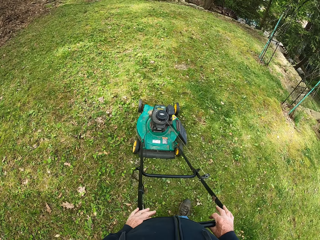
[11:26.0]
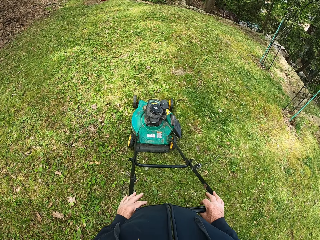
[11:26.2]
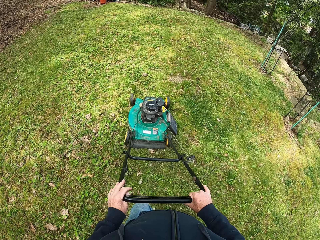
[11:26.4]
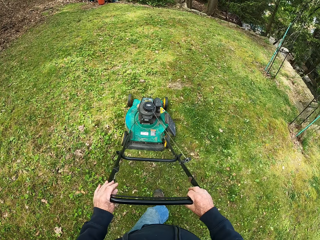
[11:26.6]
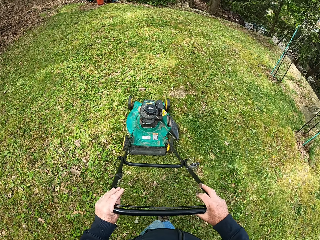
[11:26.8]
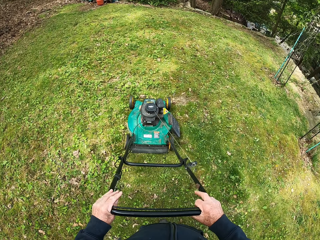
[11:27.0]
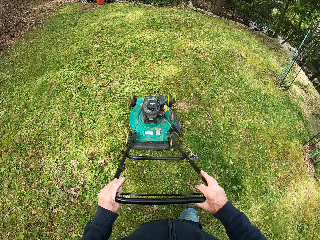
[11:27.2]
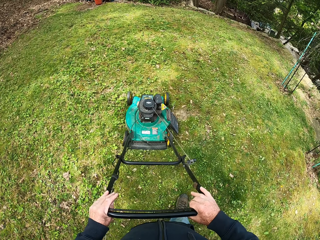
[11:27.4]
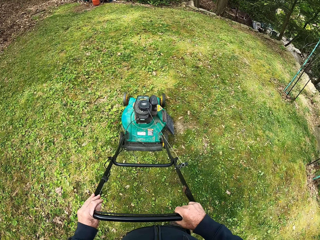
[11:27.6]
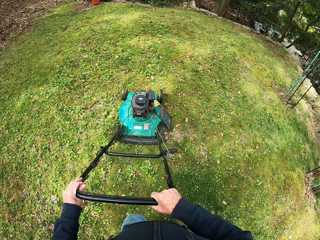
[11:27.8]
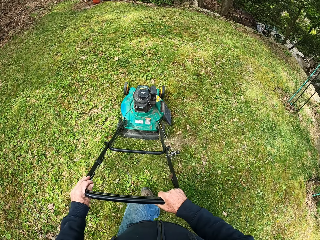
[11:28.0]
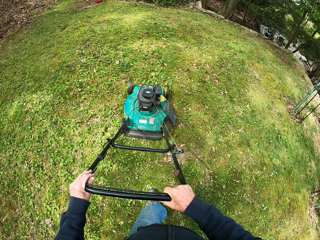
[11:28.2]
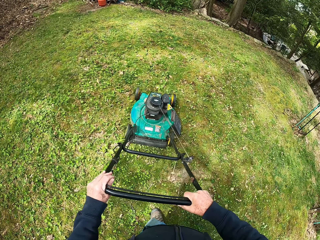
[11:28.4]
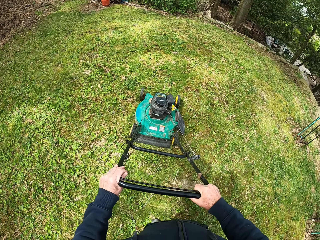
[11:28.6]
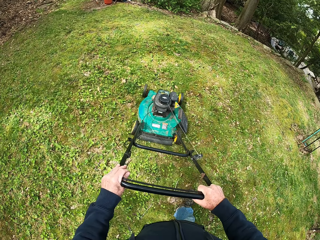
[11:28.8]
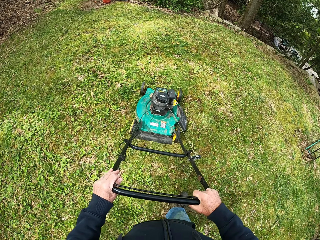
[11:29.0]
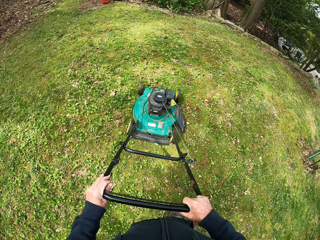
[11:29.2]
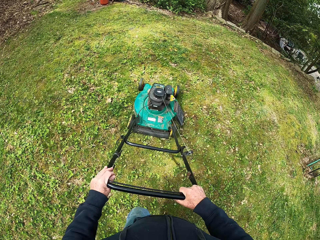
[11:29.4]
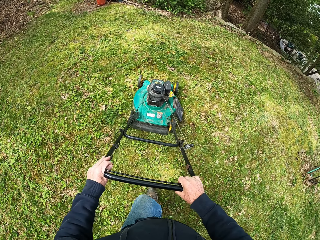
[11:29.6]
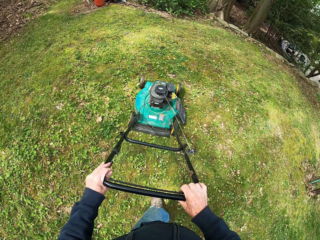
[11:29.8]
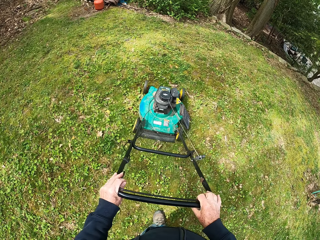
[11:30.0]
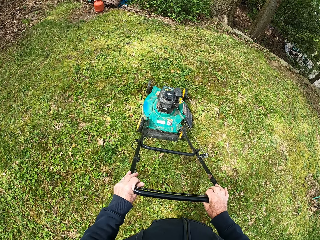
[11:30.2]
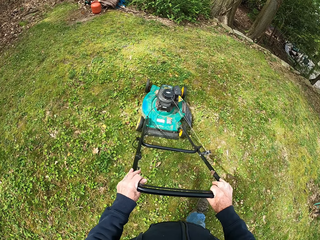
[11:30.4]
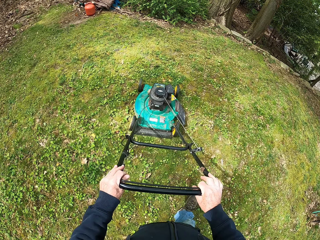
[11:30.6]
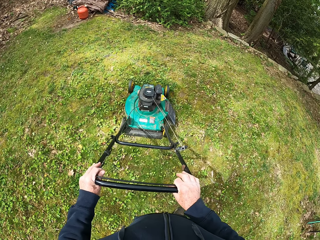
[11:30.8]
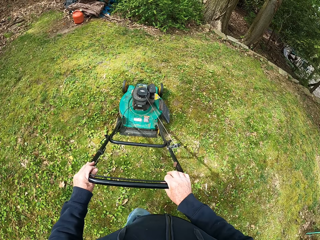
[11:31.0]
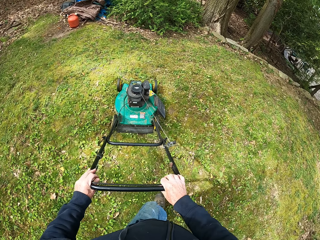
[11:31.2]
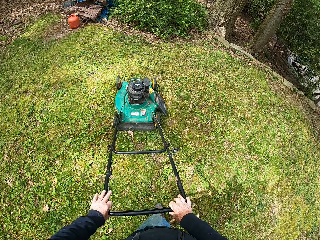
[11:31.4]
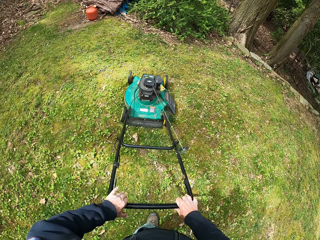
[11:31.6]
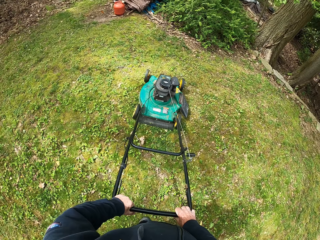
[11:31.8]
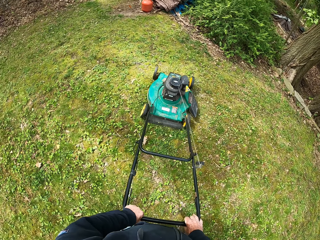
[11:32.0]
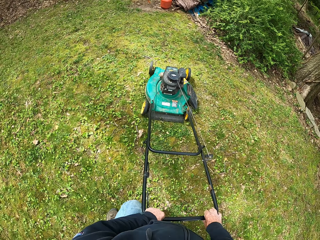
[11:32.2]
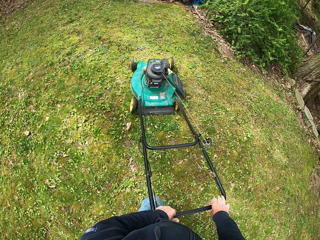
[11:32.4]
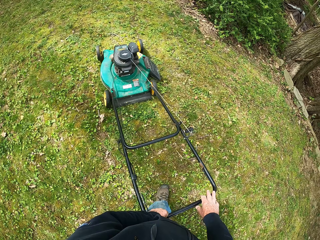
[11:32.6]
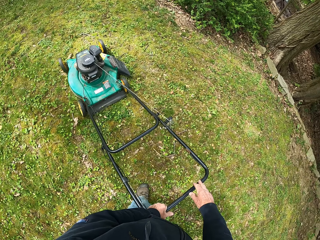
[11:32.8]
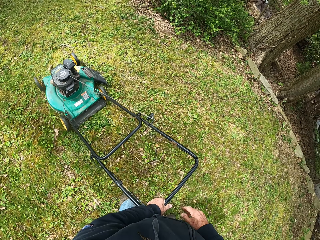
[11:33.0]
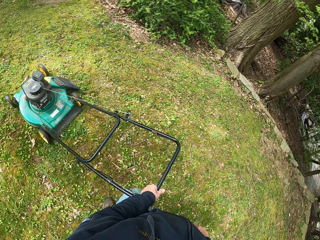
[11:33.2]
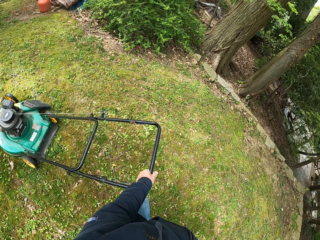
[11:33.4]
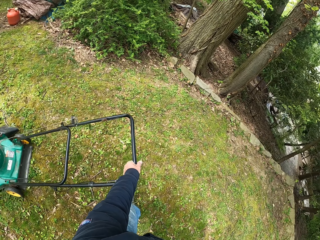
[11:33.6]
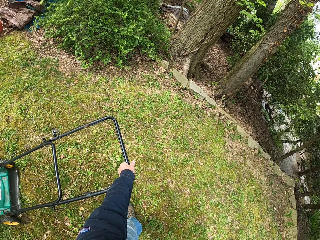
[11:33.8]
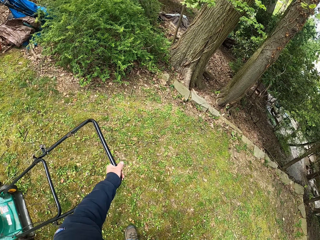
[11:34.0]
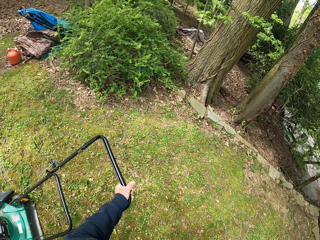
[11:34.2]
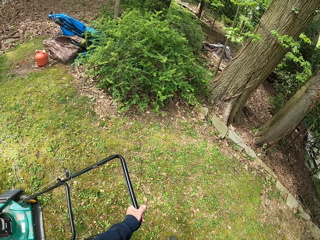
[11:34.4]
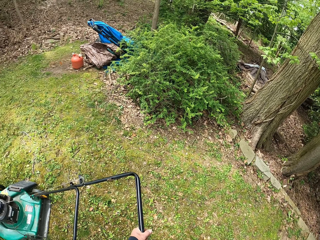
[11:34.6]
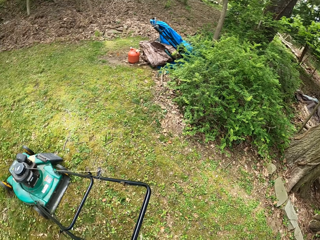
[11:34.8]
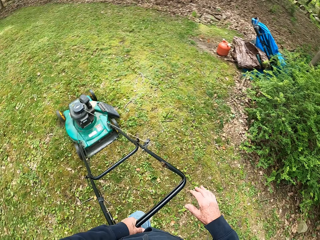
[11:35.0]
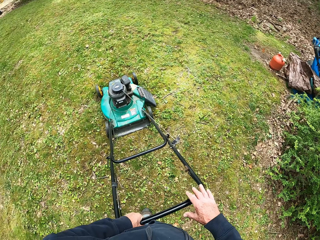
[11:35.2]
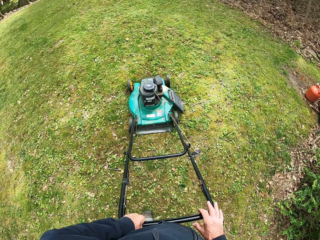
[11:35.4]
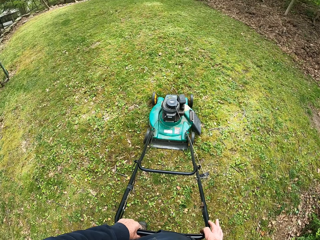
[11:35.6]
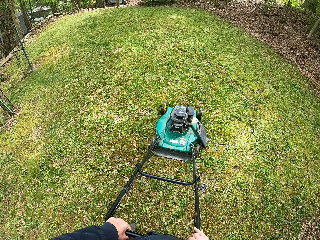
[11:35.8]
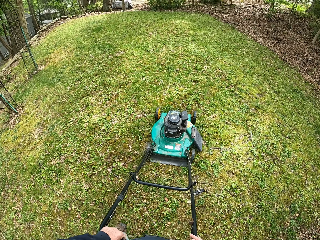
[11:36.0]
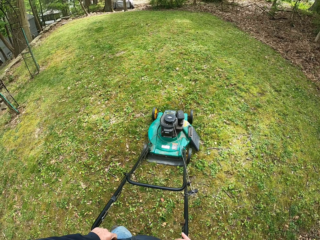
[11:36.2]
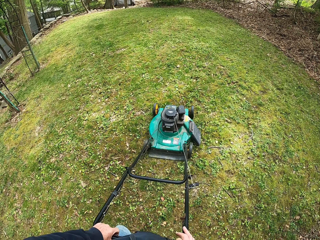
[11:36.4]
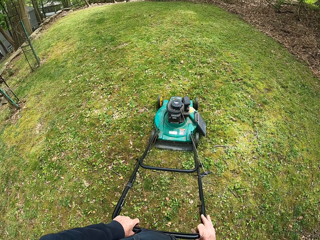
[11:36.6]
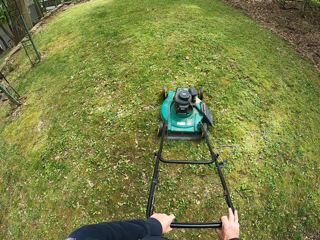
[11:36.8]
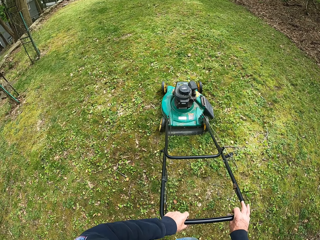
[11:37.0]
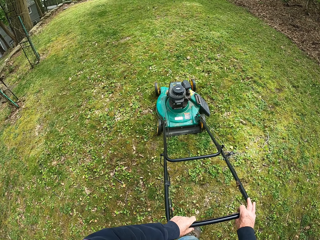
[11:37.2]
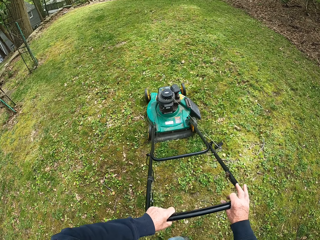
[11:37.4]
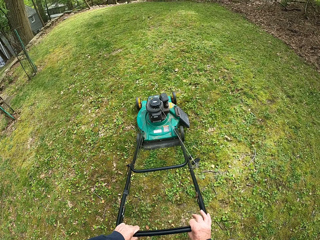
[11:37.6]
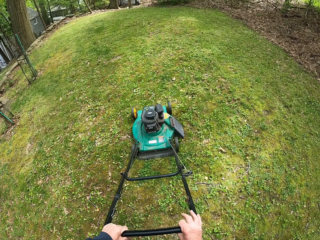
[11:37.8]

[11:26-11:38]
The camera wearer turns the lawn mower. He removes his right hand from the handle of the lawn mower. He walks towards the lawn mower. He puts his right hand on the handle of the lawn mower. He holds the lawn mower with both his hands.

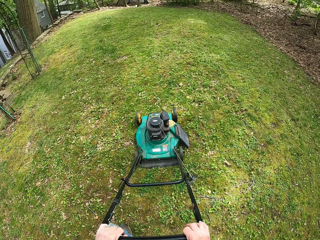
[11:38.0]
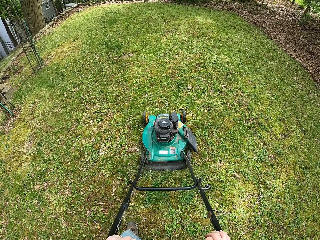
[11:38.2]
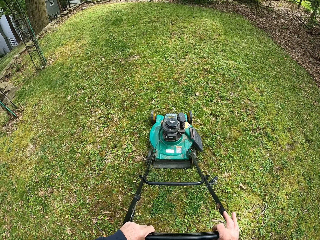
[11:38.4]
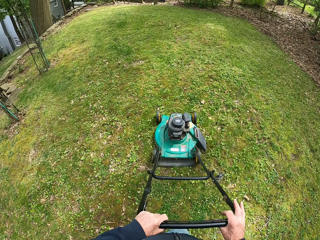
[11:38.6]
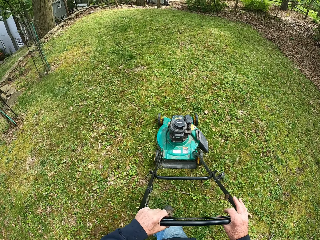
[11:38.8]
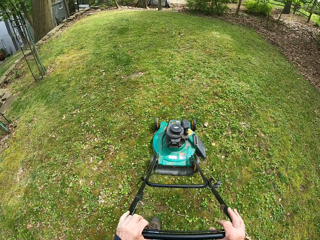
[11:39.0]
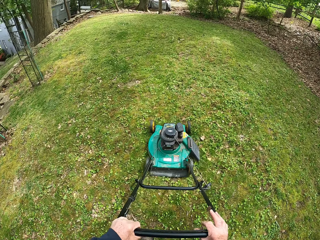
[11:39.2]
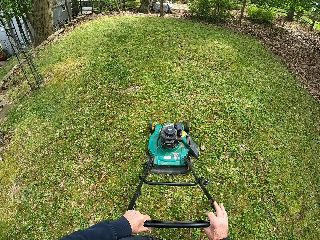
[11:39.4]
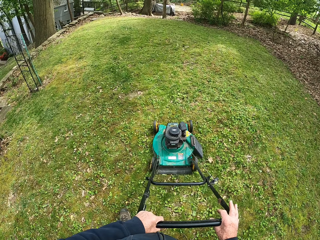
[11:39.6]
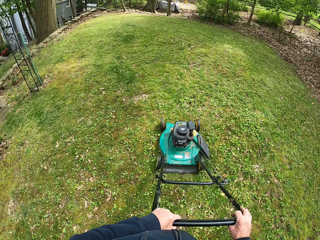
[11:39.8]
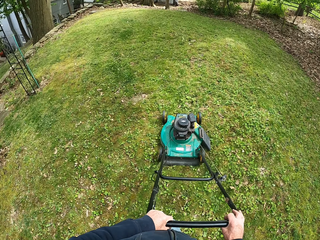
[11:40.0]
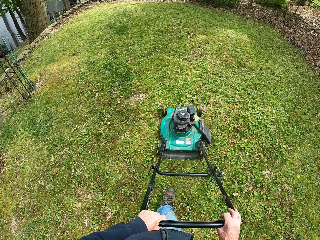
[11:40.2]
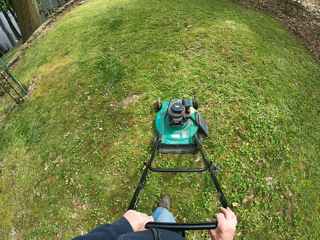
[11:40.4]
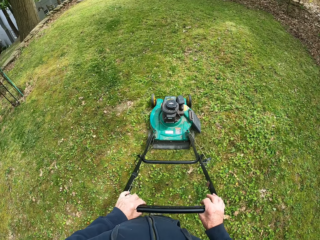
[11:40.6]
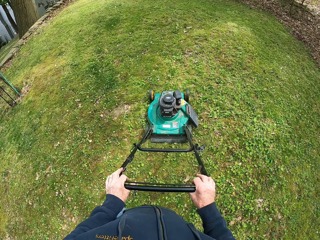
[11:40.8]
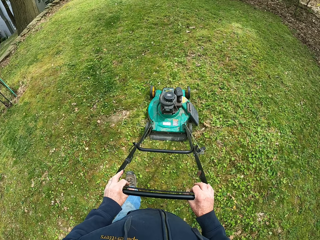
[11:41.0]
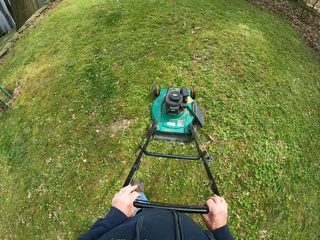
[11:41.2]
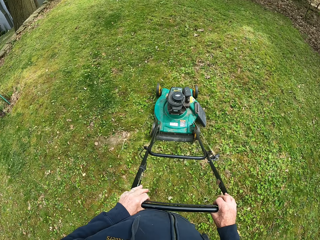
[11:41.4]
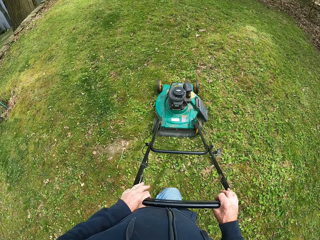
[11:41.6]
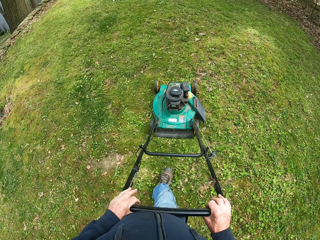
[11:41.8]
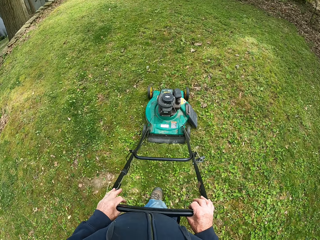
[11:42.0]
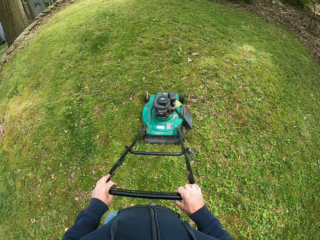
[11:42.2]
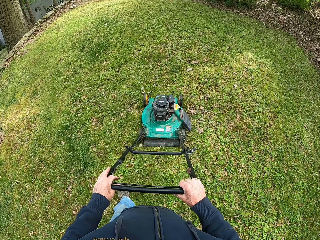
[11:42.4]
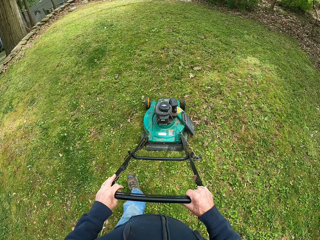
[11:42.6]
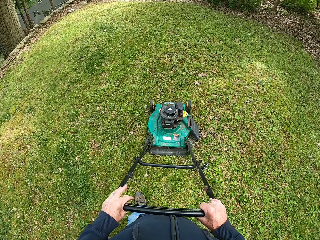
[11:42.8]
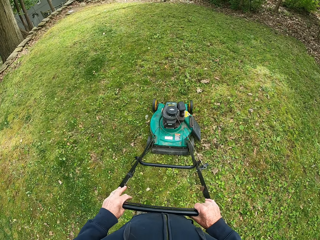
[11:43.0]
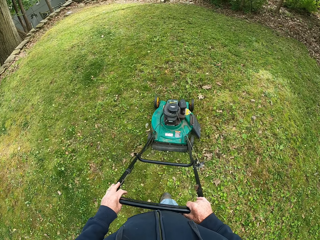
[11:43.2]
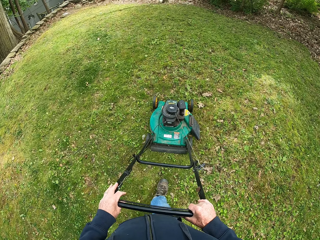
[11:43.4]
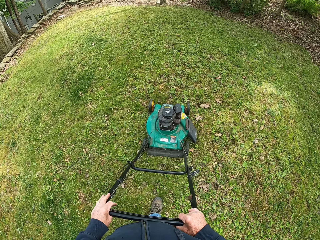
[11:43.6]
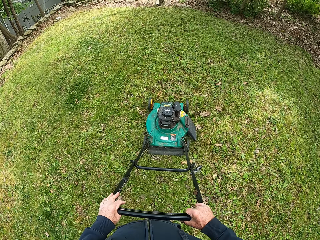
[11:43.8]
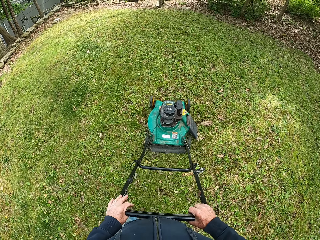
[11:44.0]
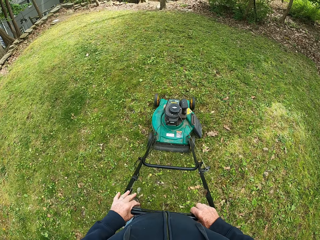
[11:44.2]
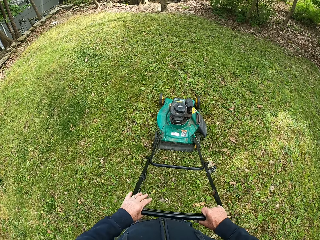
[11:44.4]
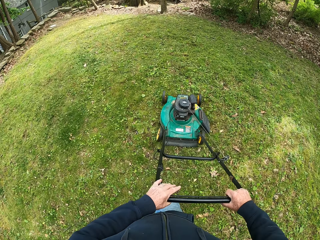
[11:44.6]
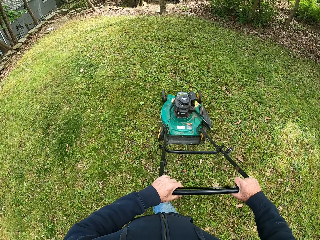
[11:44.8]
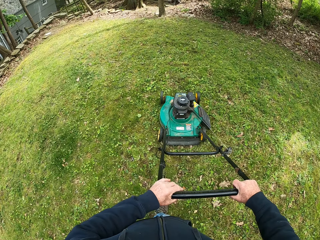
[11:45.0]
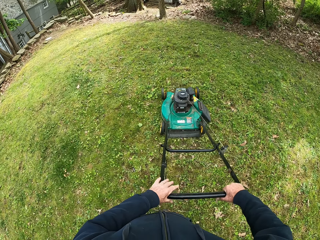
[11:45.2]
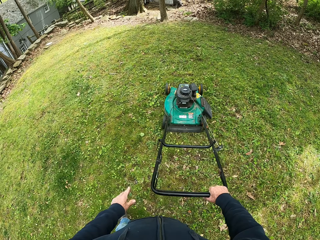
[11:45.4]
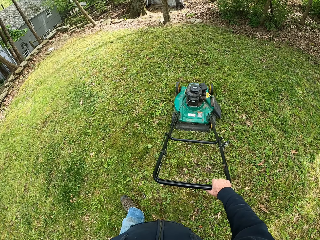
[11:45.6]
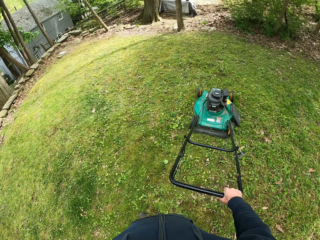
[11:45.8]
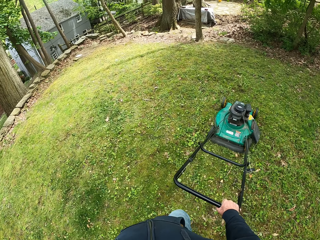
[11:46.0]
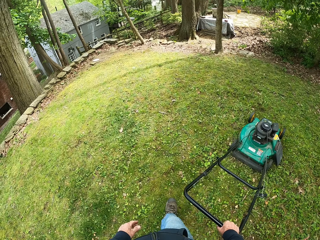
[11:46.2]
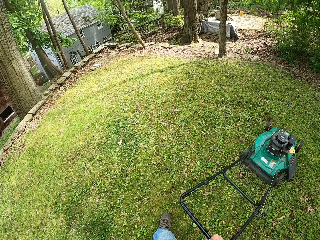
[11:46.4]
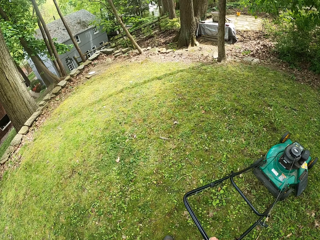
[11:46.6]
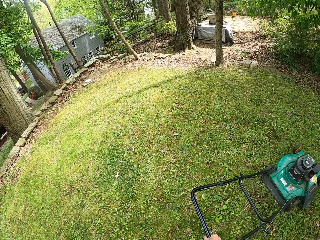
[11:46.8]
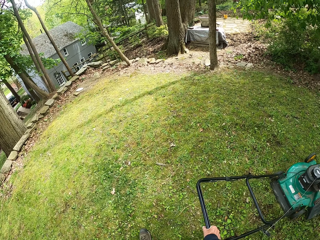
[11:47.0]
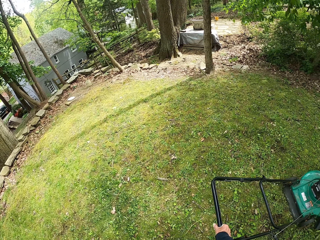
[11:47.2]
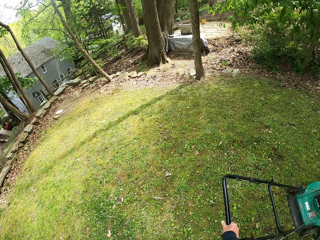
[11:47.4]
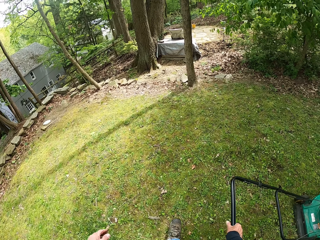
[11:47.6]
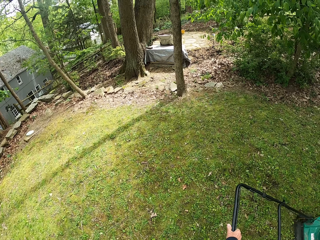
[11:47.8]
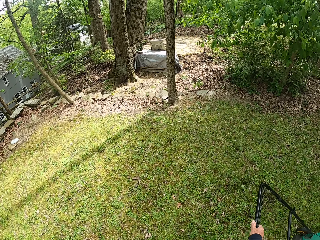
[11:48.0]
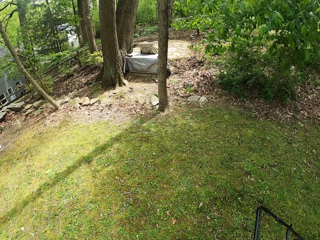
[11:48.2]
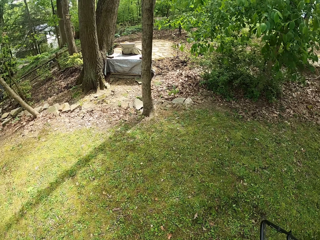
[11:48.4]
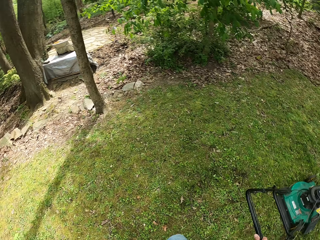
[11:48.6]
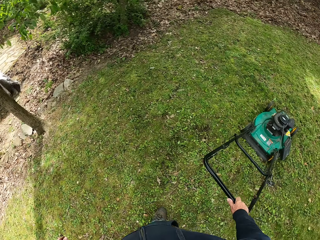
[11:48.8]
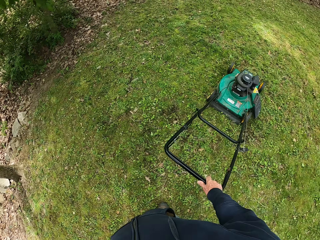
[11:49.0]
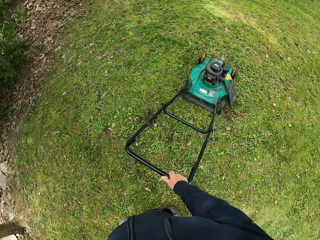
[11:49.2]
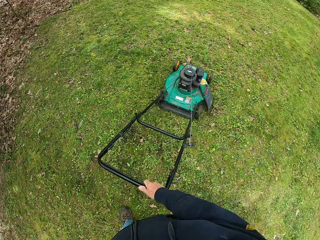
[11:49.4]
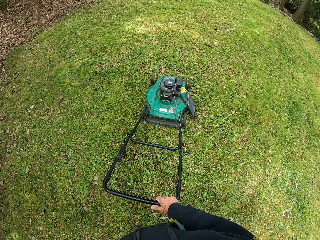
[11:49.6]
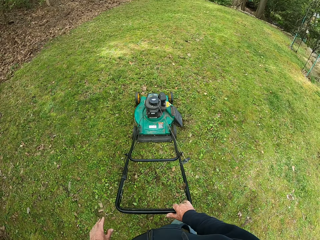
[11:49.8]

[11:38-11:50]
The camera wearer cuts the grass with the lawn mower. He walks forwards. He cuts the grass with the lawn mower. He removes his left hand from the handle of the lawn mower. He turns the lawn mower. He walks towards the lawn mower.
